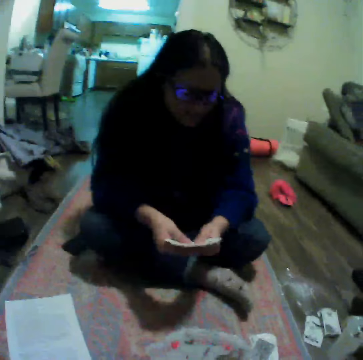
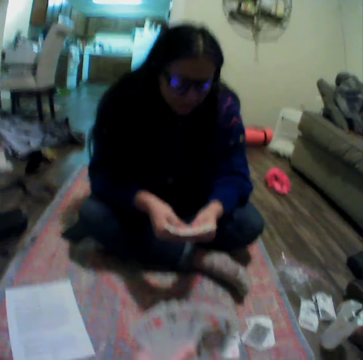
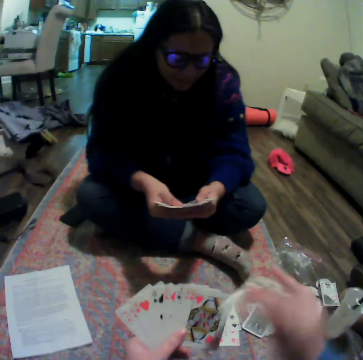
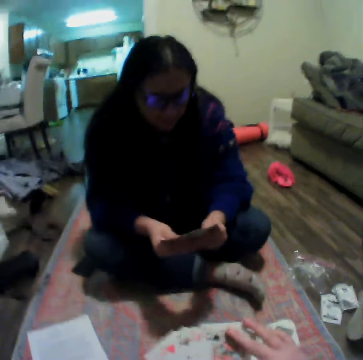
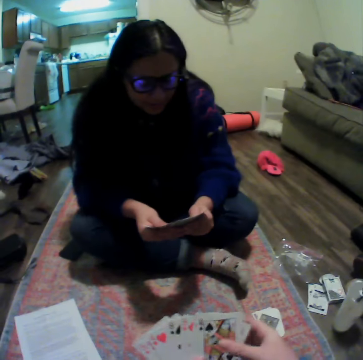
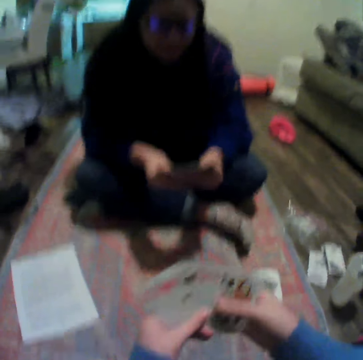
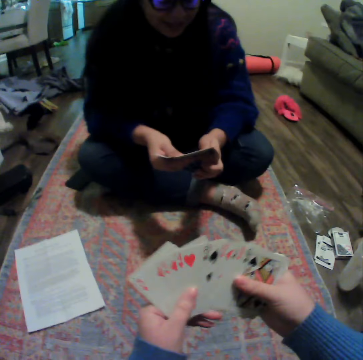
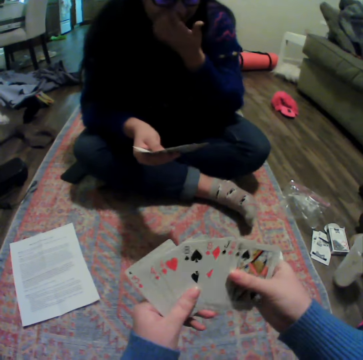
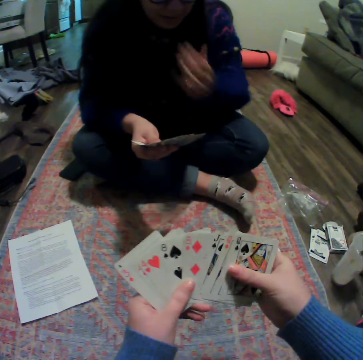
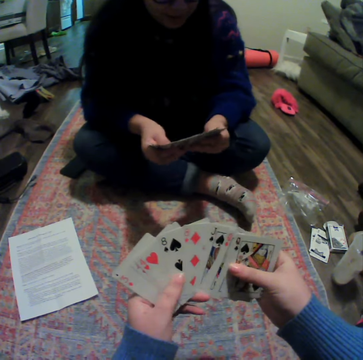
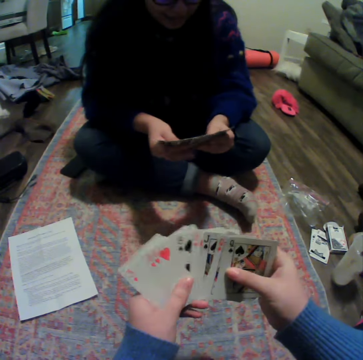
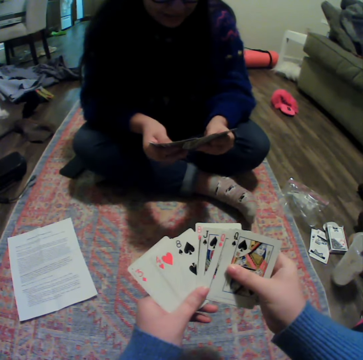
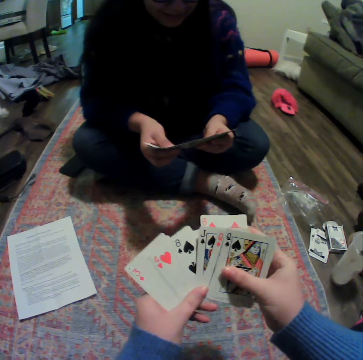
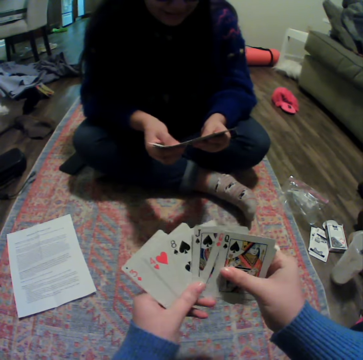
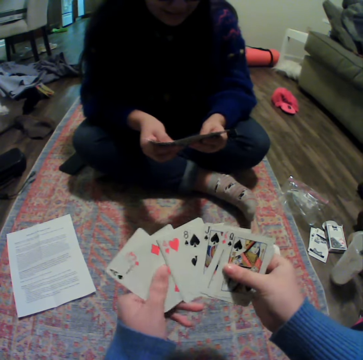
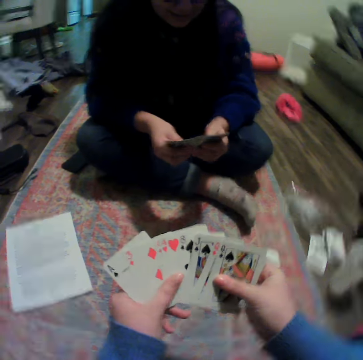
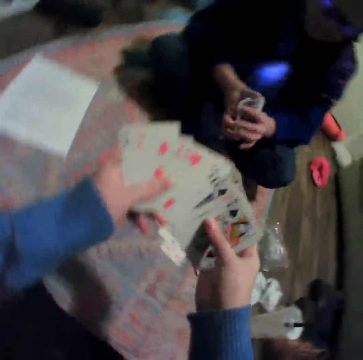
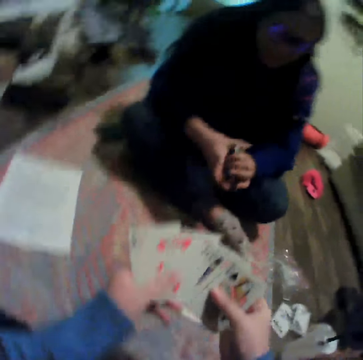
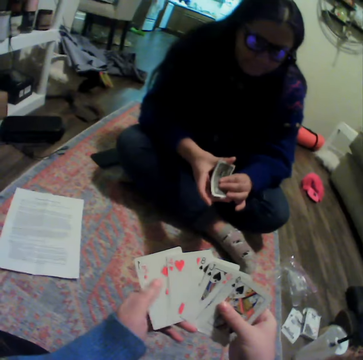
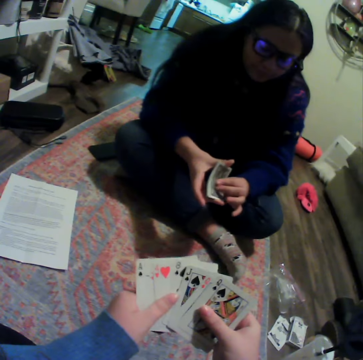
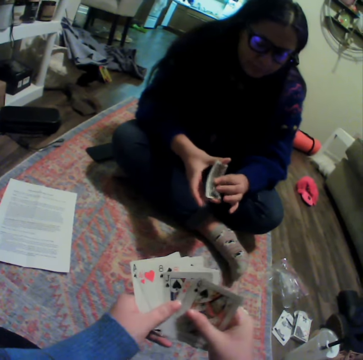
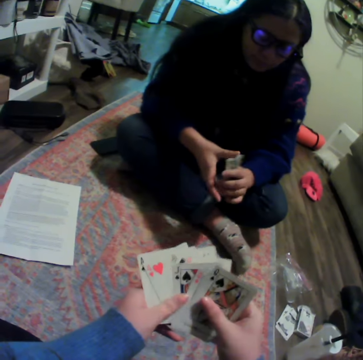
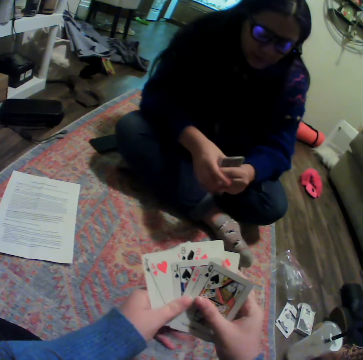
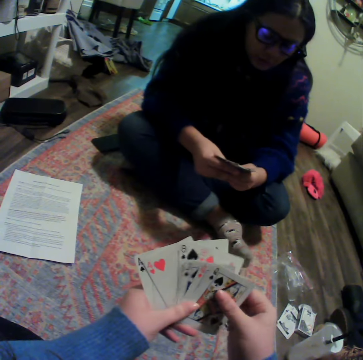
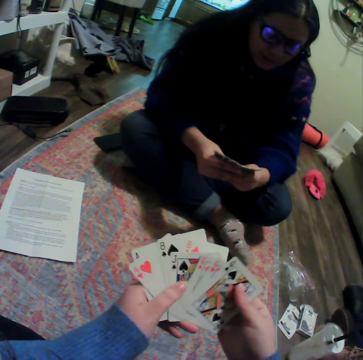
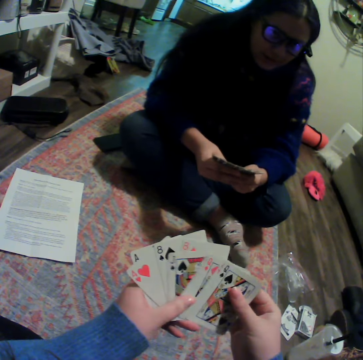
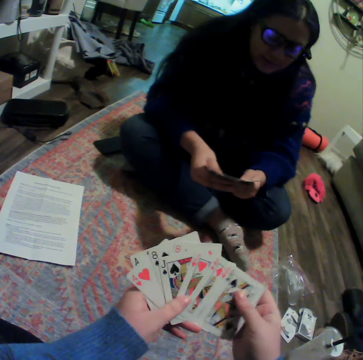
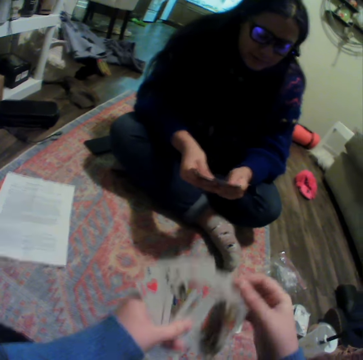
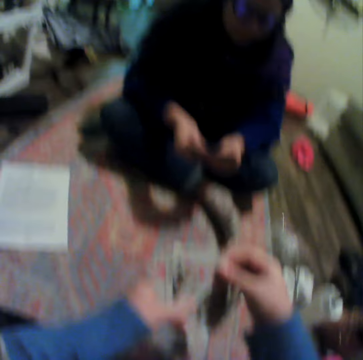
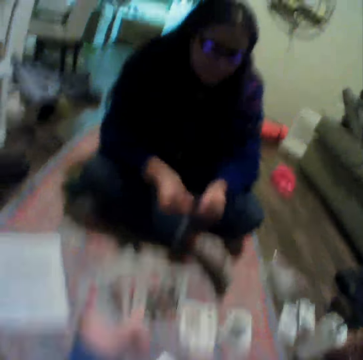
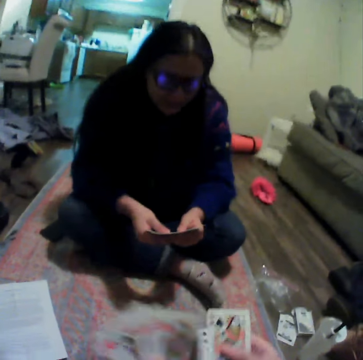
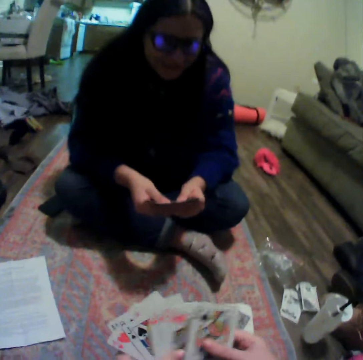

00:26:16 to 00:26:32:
A lady spreads a card. The camera wearer spreads cards. The lady scratches her nose, spreads a card, and gathers cards. The camera wearer organizes her cards. The lady spreads a card.

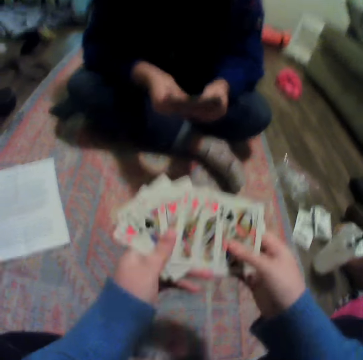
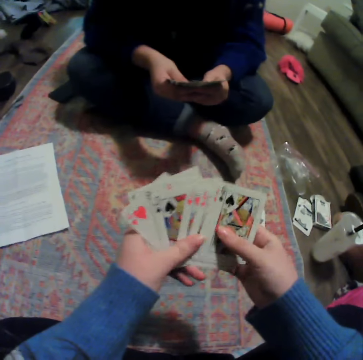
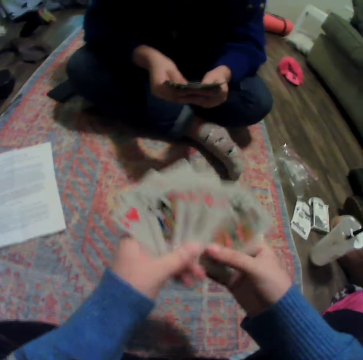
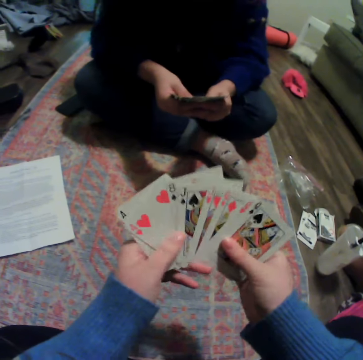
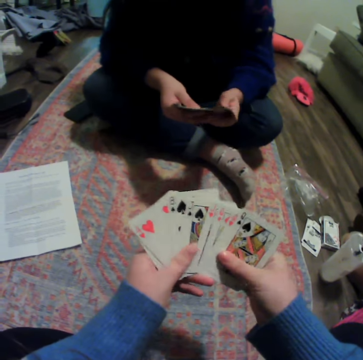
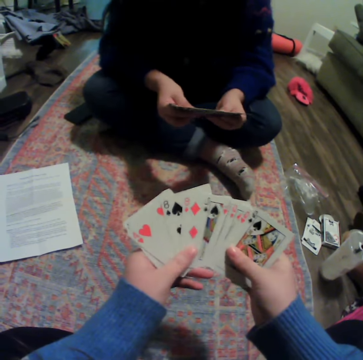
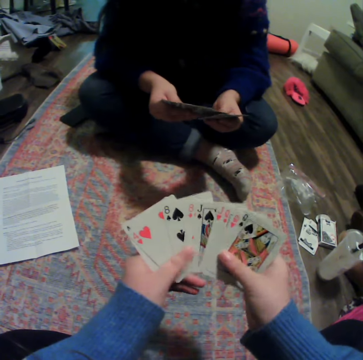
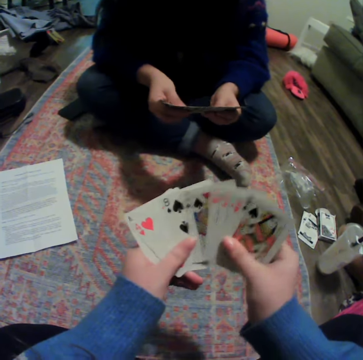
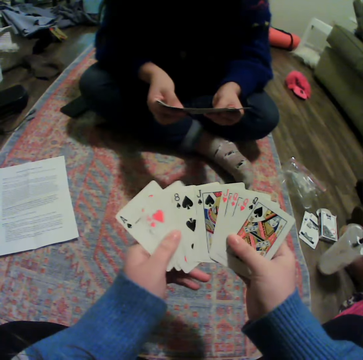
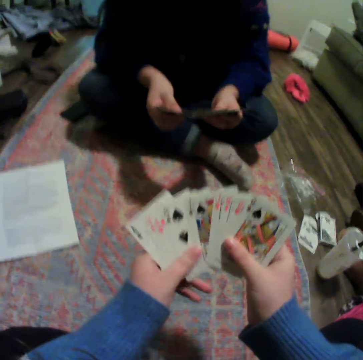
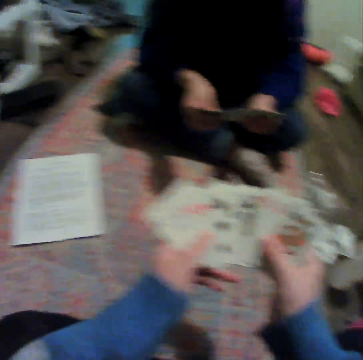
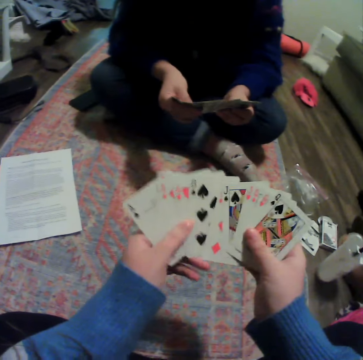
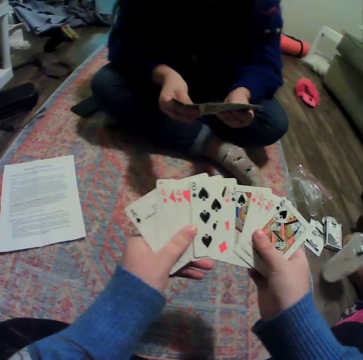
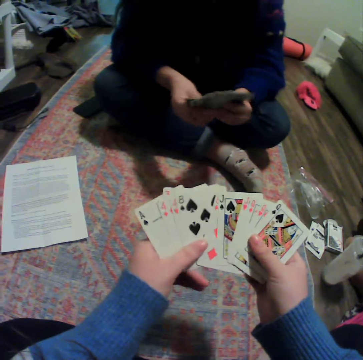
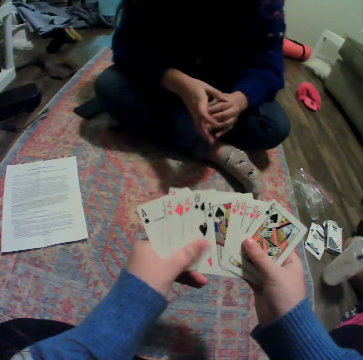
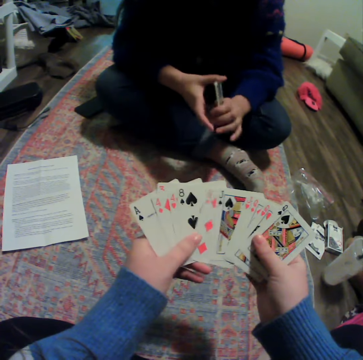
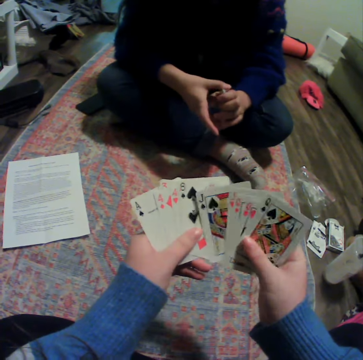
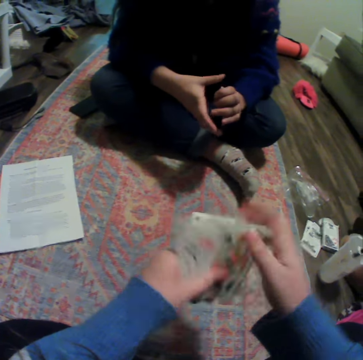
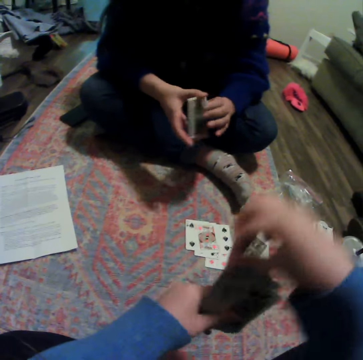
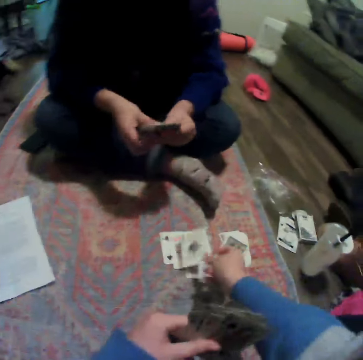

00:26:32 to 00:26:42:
The camera wearer spreads cards. A lady gathers cards.

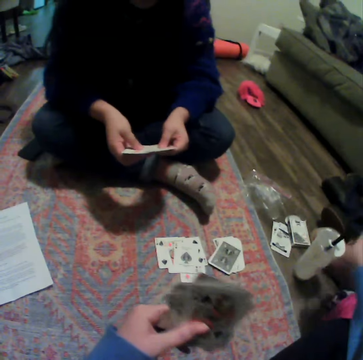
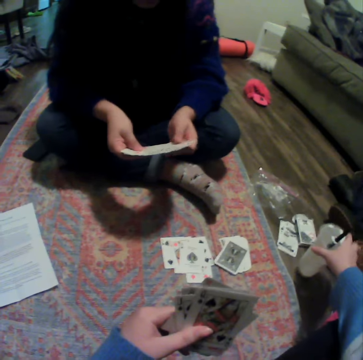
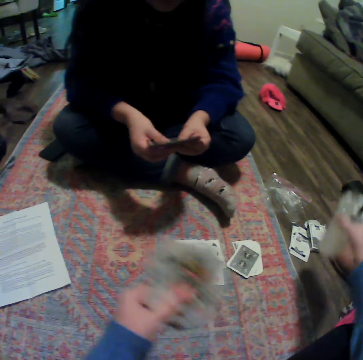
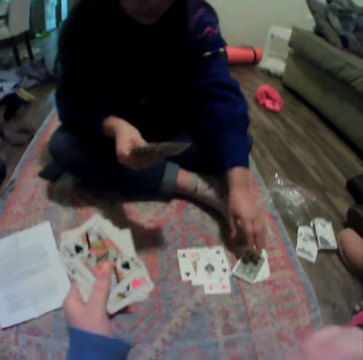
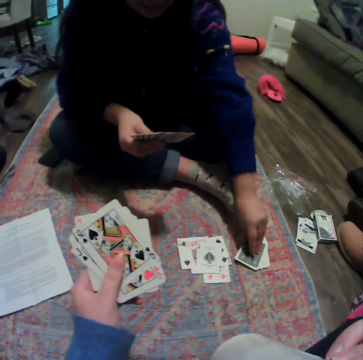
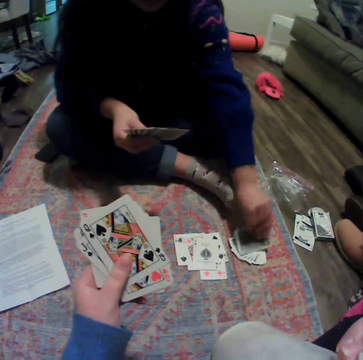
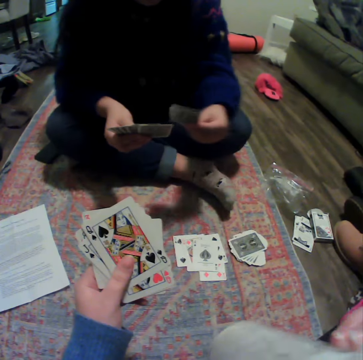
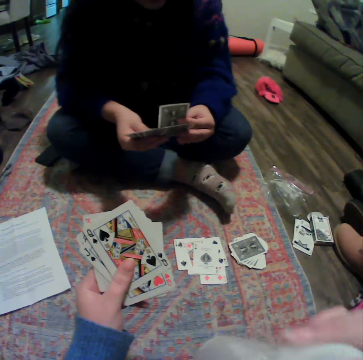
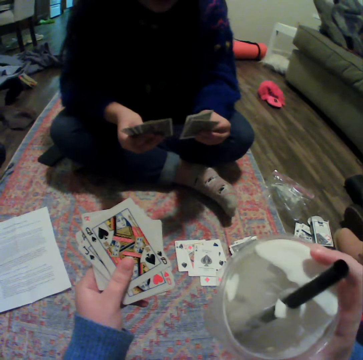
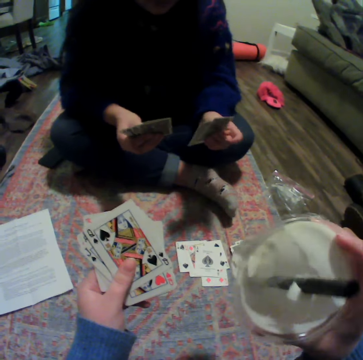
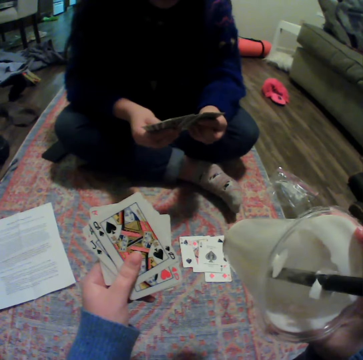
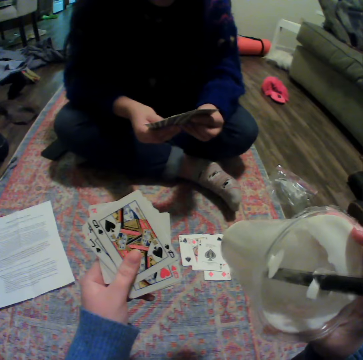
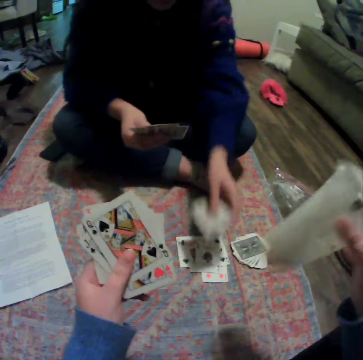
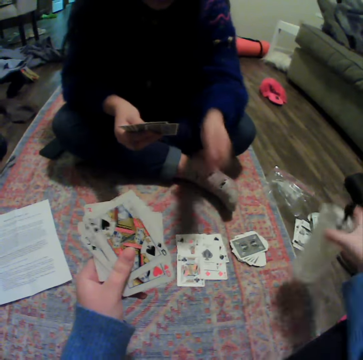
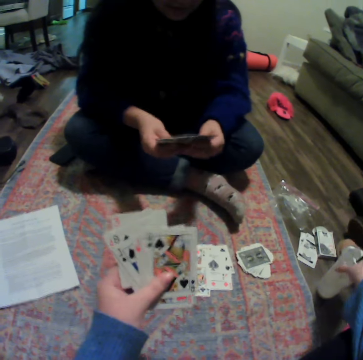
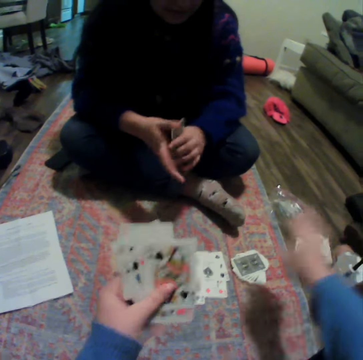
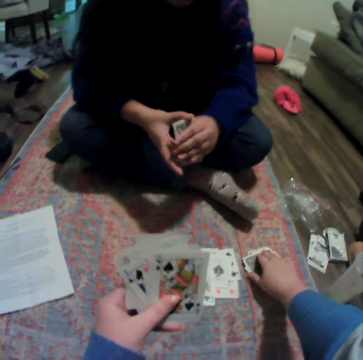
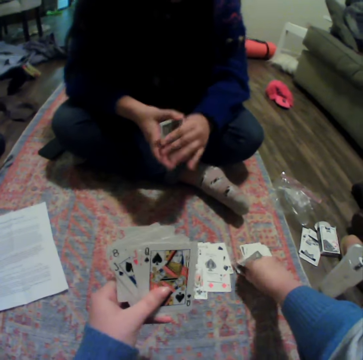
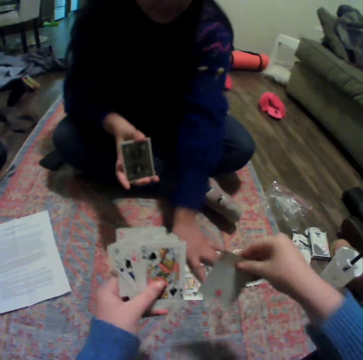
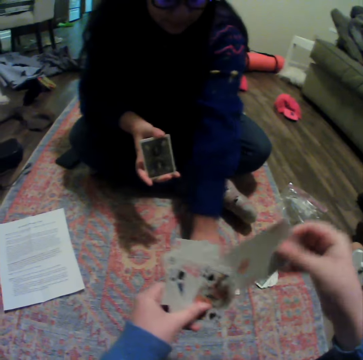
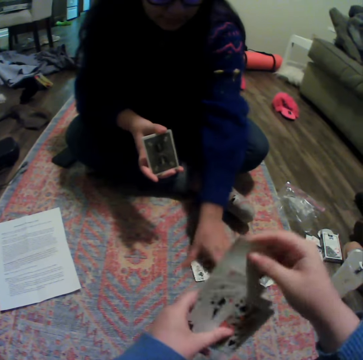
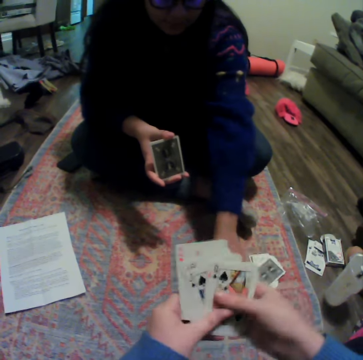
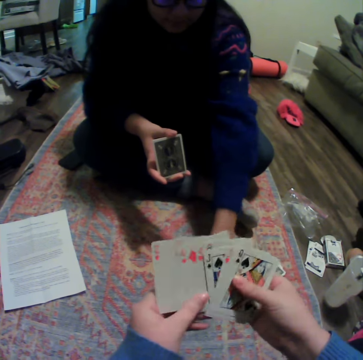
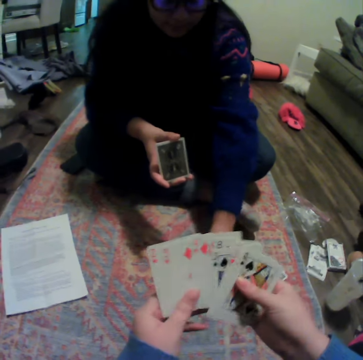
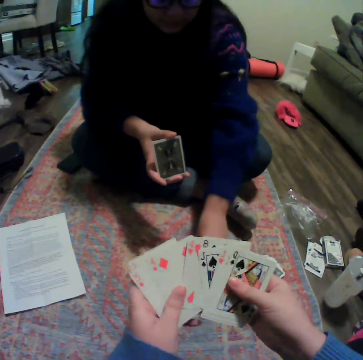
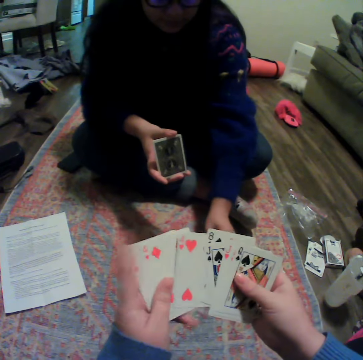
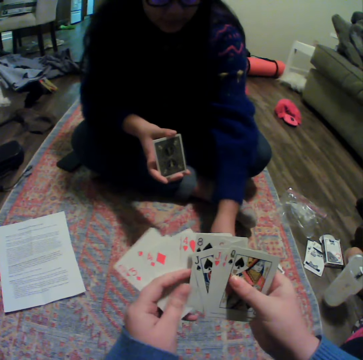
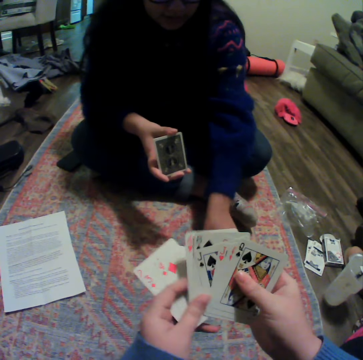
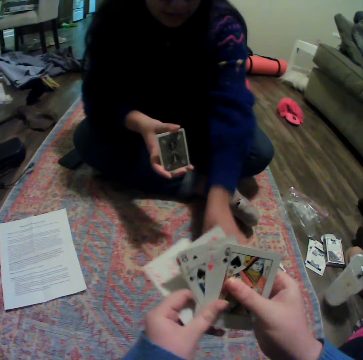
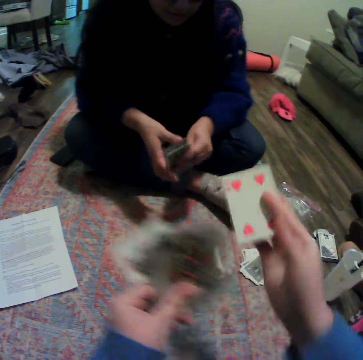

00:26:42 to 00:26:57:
The camera wearer places a card on the carpet. They play cards. A lady spreads a card. The camera wearer drinks something. They pick up a plastic cup. The lady picks a card on the carpet, and plays a card. The camera wearer shakes the plastic cup. The lady gathers cards. The camera wearer puts the plastic cup on the floor. They pick a card on the carpet, and put the card on other cards. The lady collects cards. The camera wearer organizes her phone. They spread cards.
